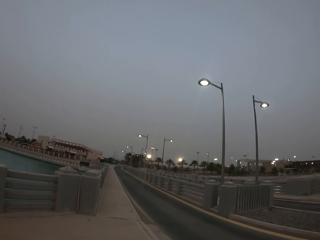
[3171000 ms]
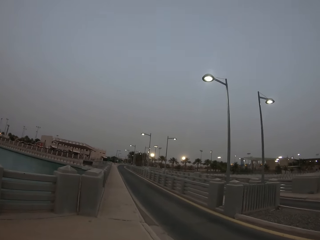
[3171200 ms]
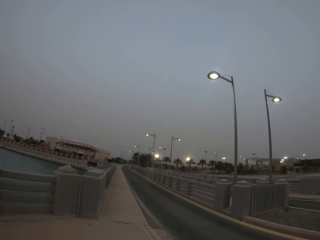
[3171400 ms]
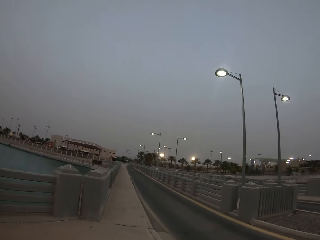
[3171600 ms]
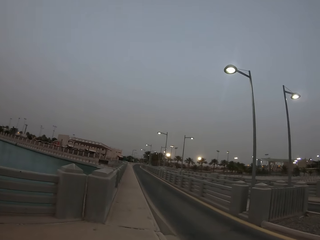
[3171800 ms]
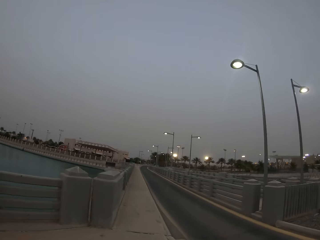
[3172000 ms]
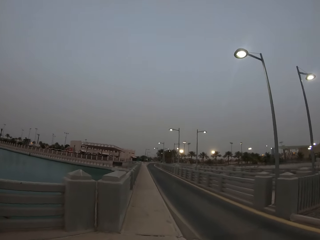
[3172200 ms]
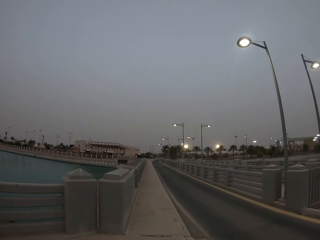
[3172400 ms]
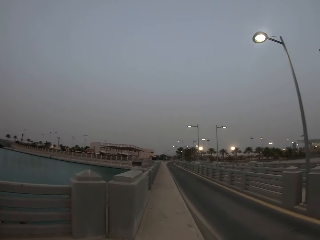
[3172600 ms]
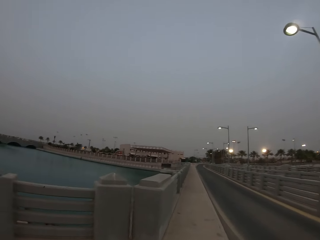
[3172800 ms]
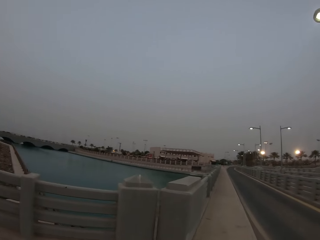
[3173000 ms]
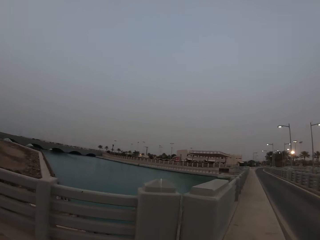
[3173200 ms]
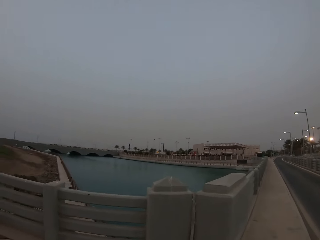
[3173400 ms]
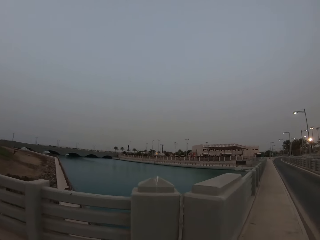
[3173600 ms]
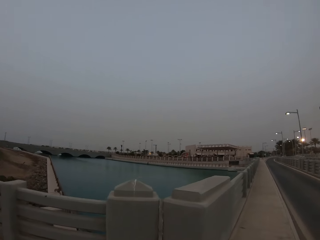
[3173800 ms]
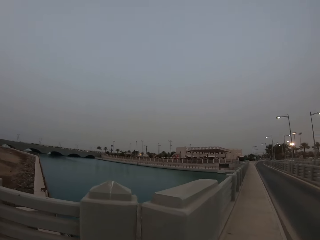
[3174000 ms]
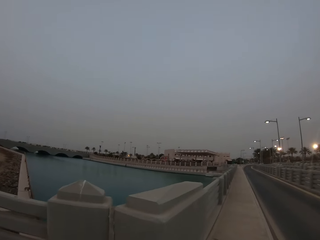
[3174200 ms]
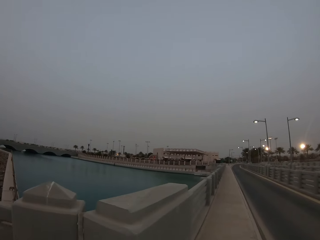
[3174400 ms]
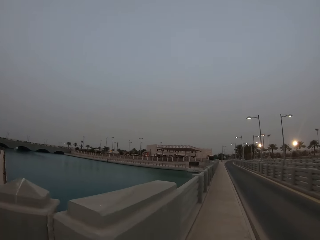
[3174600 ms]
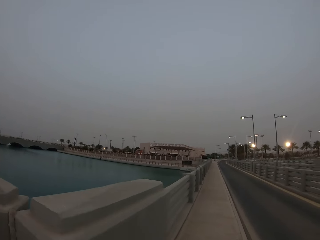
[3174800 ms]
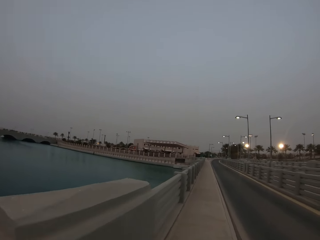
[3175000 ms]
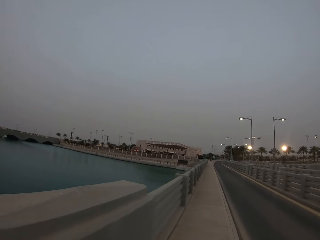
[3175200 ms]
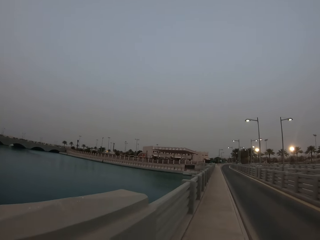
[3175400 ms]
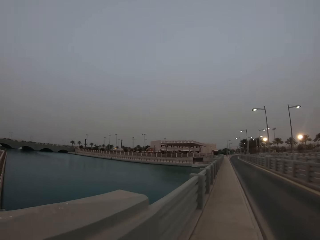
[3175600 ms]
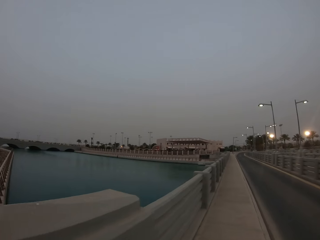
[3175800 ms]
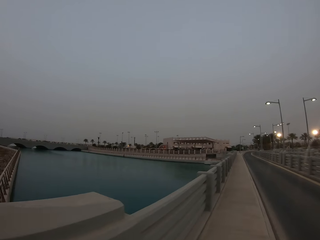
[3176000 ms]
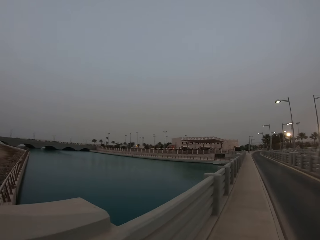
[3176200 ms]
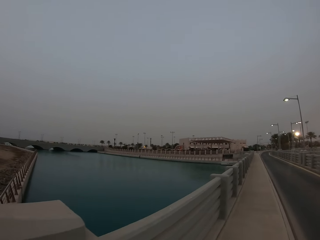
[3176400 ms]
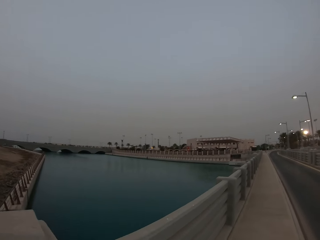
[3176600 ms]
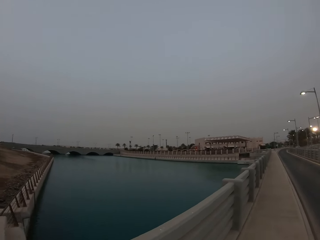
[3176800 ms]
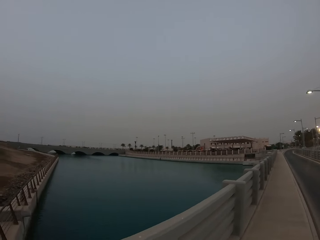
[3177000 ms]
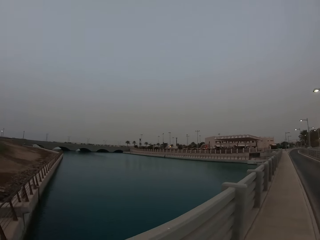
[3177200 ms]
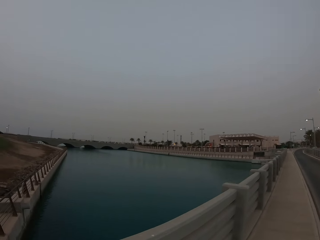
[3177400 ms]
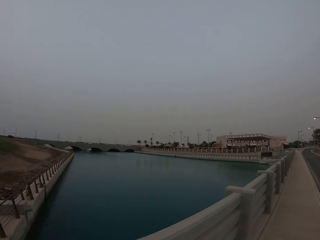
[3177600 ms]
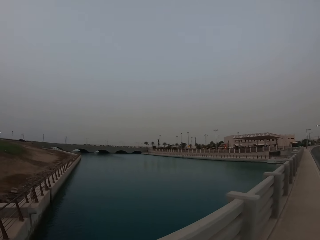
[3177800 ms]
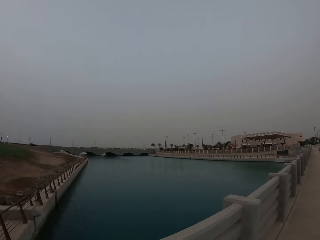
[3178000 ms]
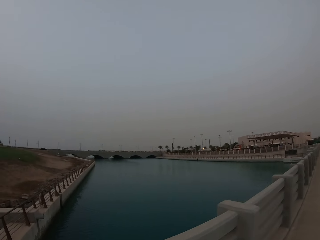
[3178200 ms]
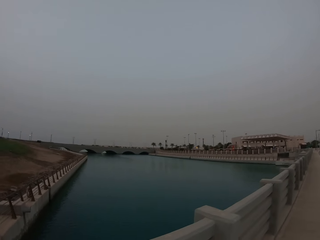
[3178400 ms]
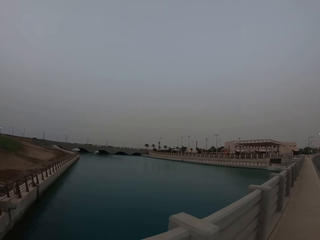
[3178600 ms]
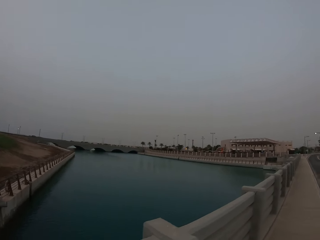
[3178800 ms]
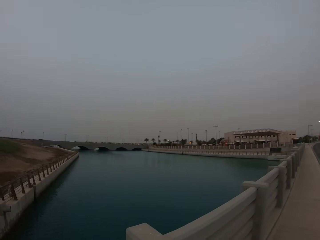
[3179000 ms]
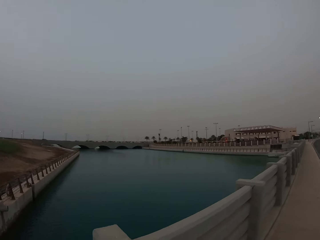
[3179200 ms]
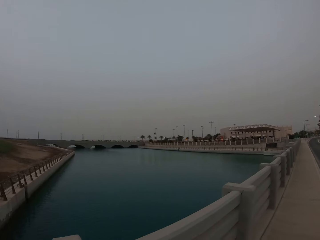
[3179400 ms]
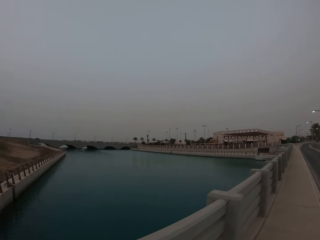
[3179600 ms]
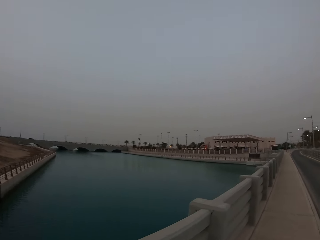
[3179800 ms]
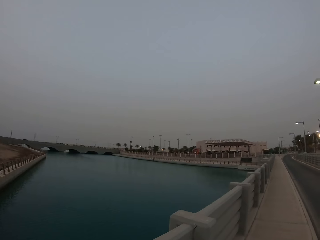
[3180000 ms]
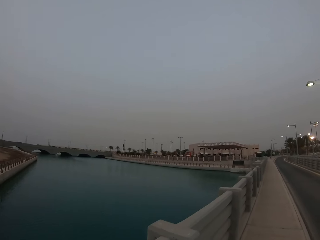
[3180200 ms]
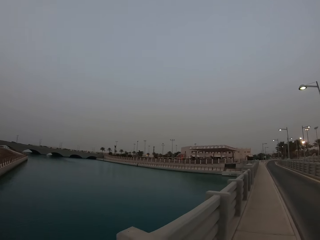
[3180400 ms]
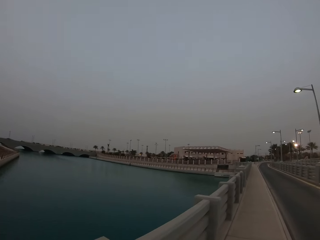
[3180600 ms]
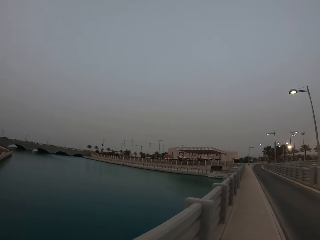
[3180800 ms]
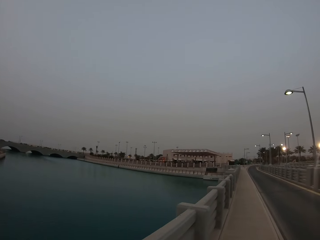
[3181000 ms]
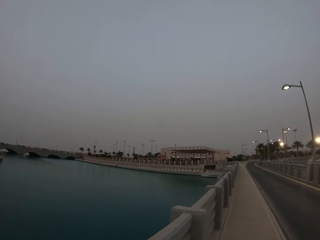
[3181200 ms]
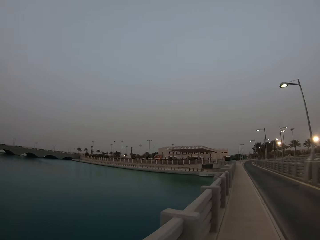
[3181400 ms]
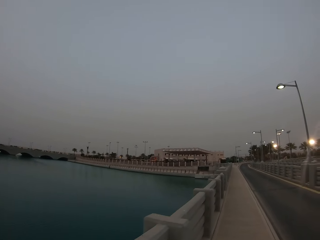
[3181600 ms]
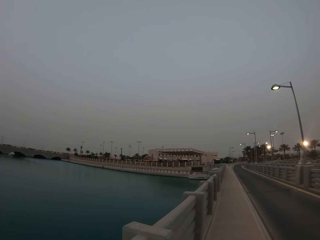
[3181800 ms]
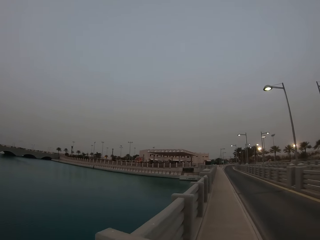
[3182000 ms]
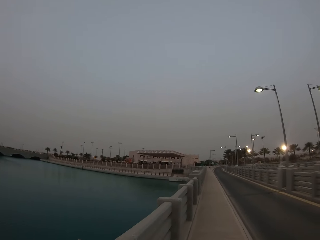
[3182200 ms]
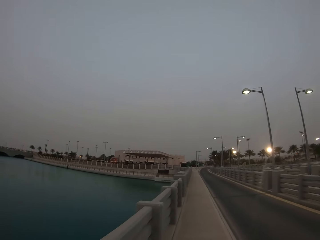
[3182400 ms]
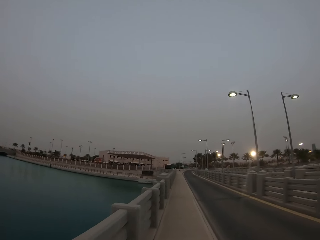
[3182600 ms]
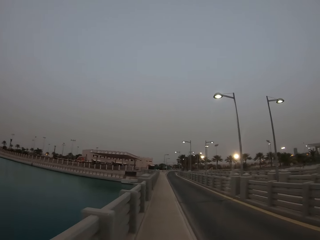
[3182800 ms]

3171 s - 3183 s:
The camera wearer looks around. They walk around. They look around. They walk around.

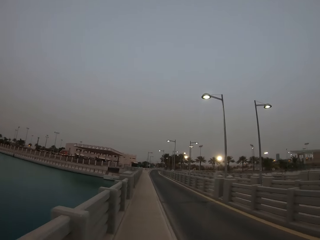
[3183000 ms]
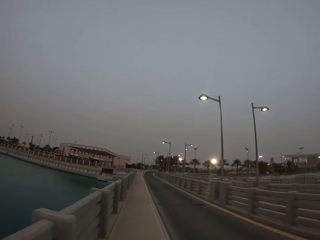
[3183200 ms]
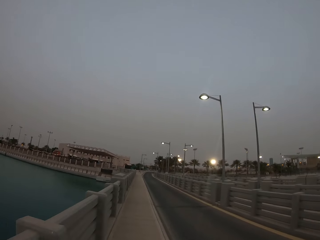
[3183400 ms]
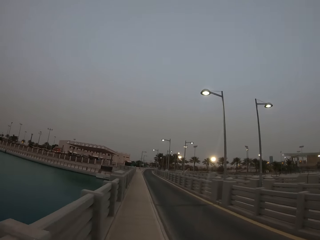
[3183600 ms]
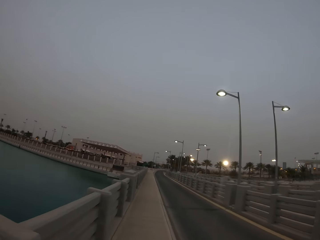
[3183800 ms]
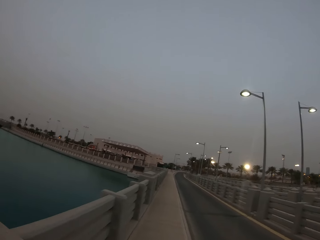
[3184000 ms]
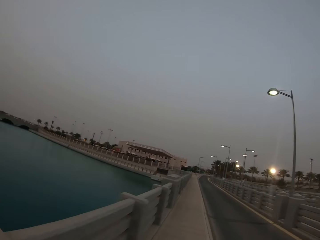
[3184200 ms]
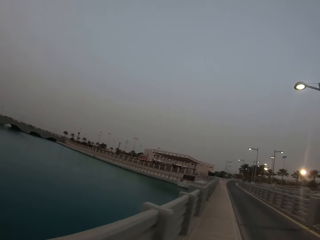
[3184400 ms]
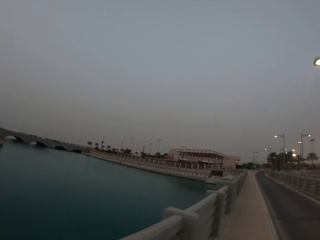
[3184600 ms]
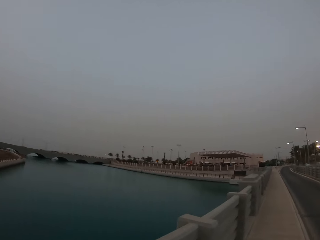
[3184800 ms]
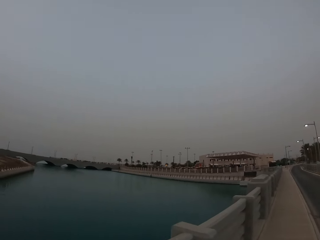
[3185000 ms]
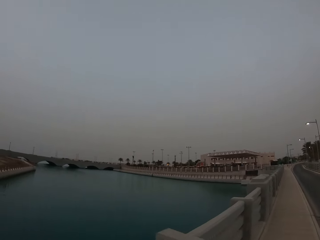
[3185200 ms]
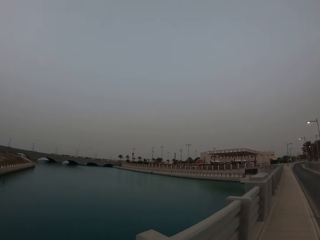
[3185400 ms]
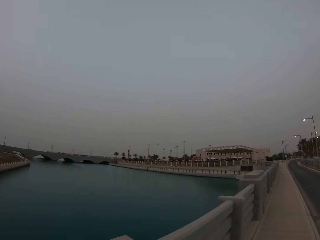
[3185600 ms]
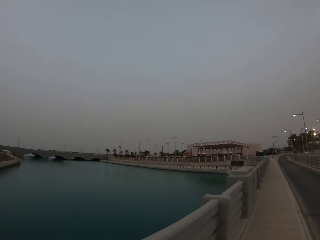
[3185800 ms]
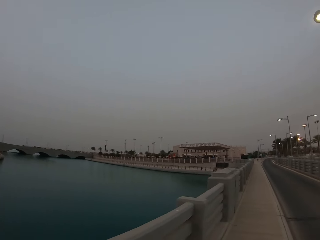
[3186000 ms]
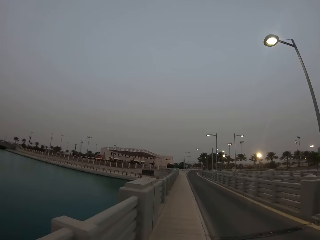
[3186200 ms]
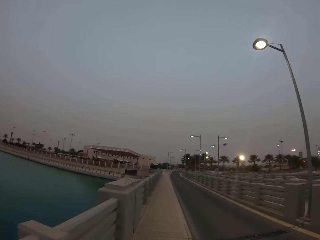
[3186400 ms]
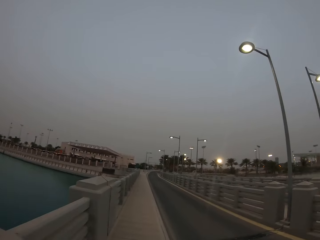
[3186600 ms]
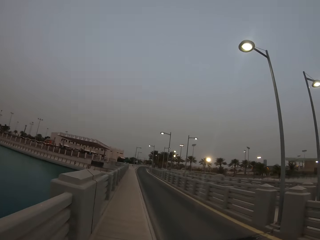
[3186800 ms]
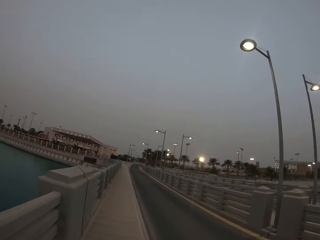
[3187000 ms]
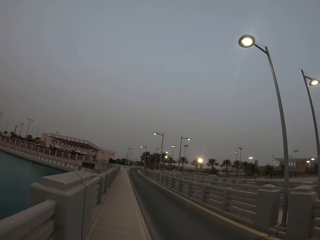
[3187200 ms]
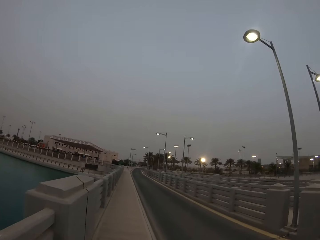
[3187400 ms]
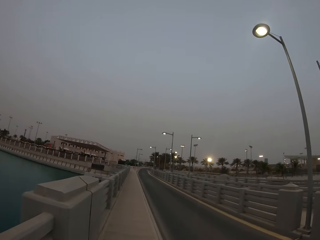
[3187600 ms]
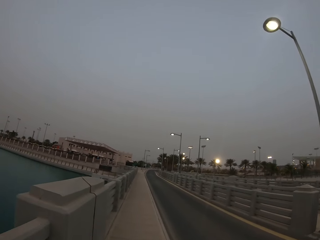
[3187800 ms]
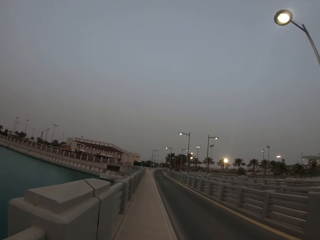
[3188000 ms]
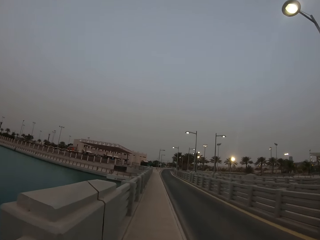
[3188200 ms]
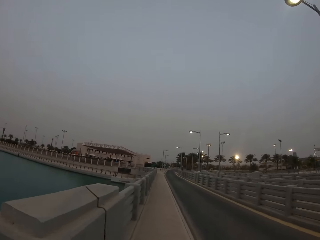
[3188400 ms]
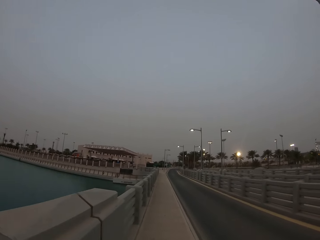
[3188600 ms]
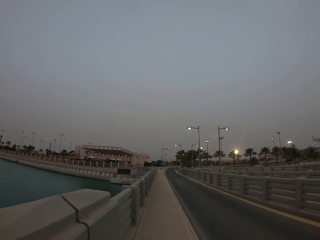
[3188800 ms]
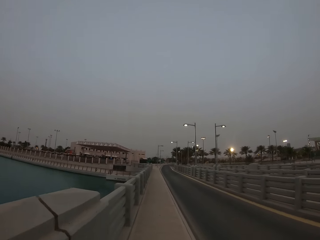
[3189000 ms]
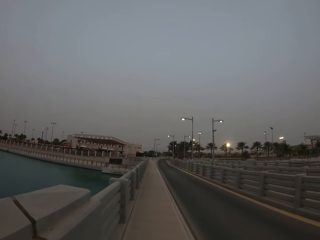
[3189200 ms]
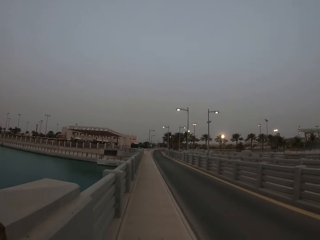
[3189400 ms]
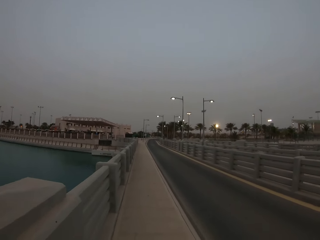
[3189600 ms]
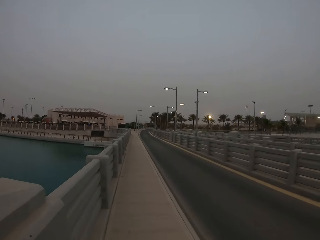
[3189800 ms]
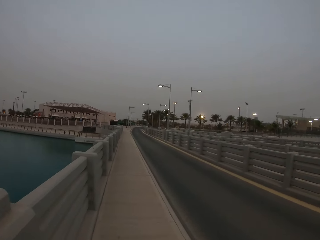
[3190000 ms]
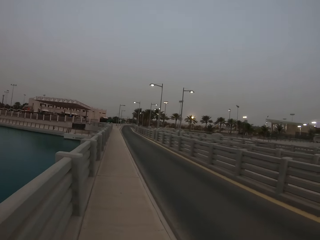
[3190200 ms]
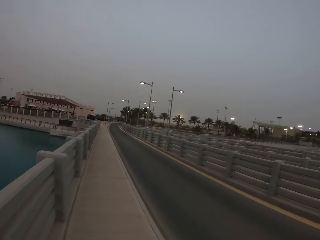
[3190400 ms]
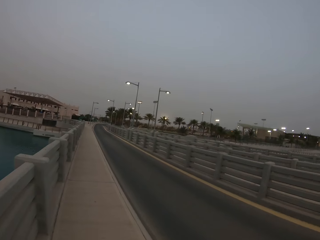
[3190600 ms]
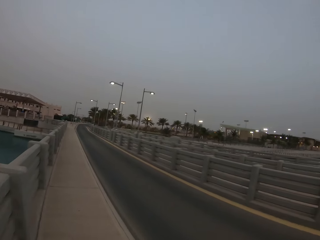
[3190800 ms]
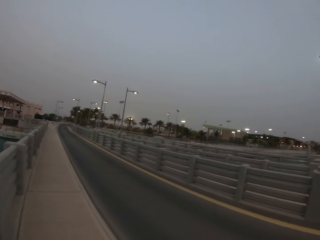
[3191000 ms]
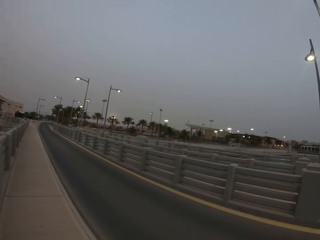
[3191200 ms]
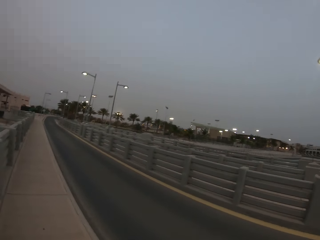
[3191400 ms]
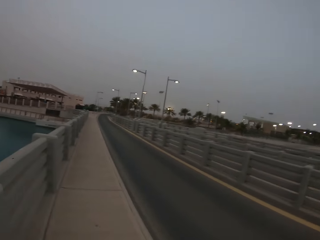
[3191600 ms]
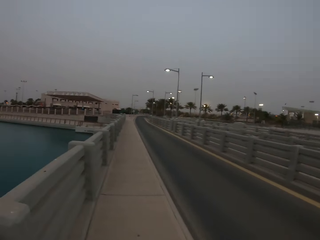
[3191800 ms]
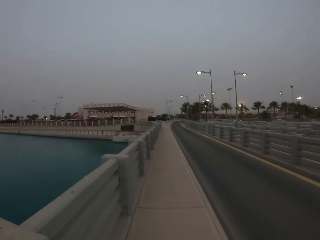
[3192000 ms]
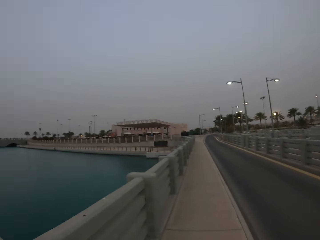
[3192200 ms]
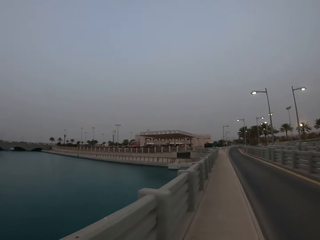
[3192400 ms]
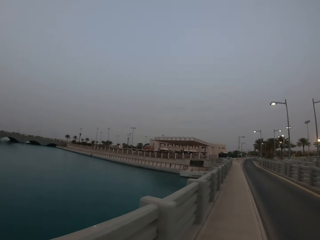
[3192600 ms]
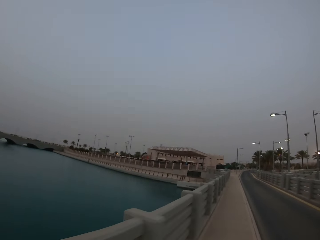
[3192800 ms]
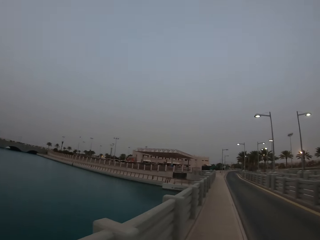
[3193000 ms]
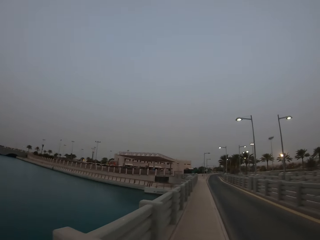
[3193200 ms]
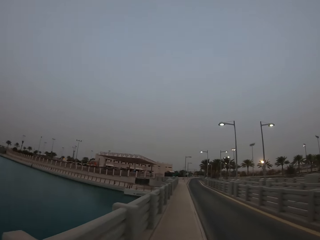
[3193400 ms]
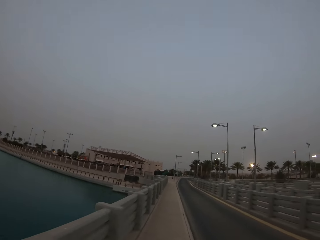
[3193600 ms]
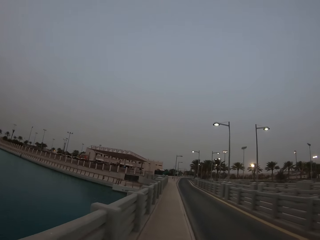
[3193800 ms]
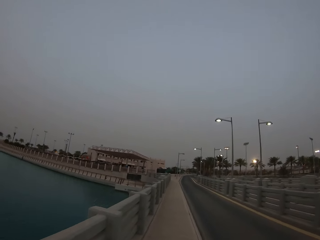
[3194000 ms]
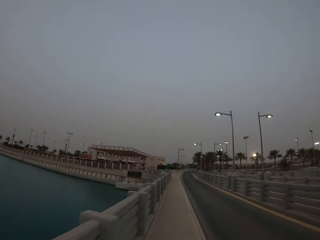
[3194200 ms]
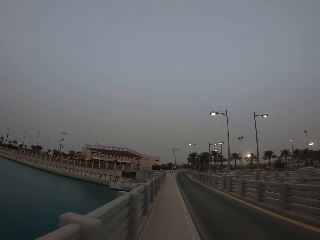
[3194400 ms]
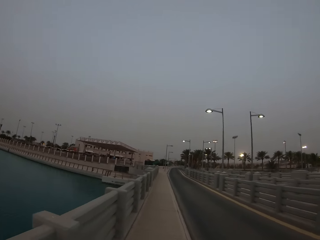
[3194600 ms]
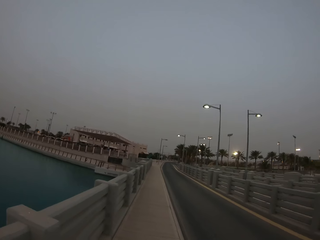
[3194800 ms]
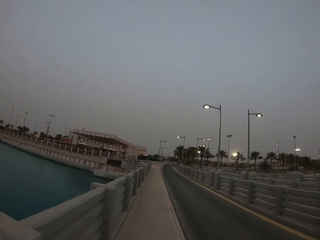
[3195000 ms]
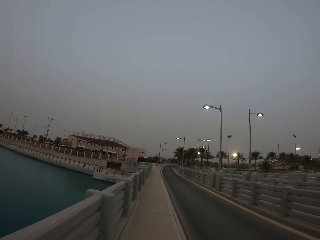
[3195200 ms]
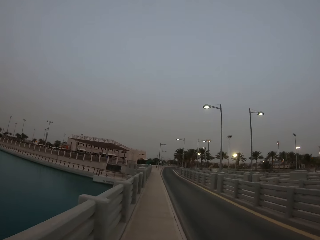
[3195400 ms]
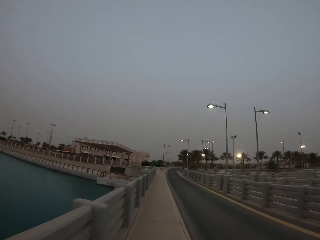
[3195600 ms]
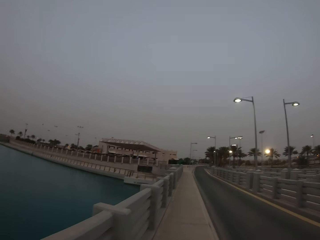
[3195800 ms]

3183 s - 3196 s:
The camera wearer looks around. They walk around. They look around. They walk around.
